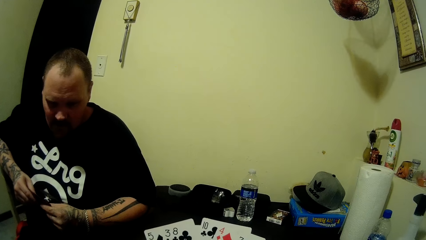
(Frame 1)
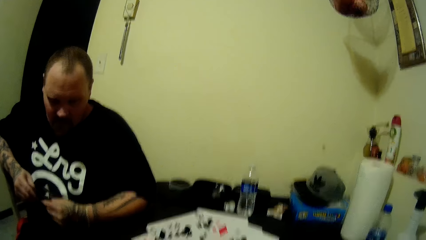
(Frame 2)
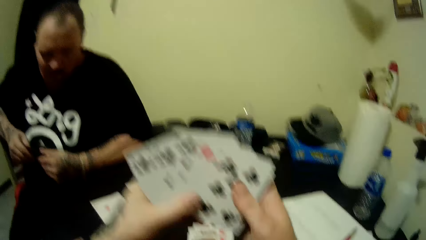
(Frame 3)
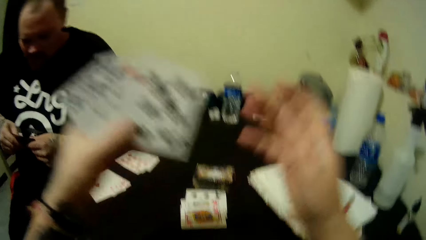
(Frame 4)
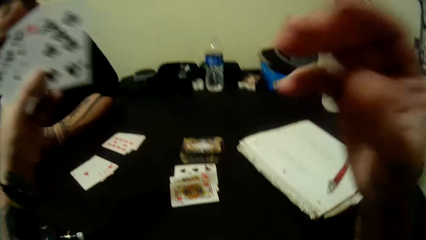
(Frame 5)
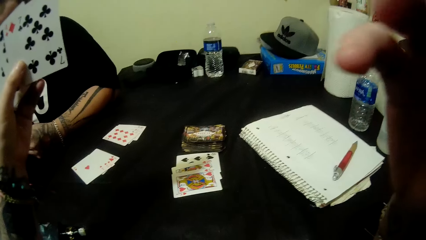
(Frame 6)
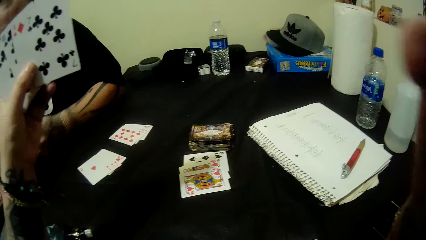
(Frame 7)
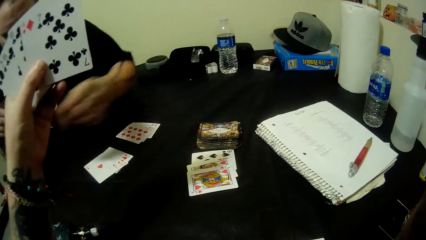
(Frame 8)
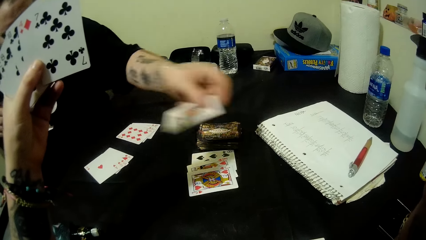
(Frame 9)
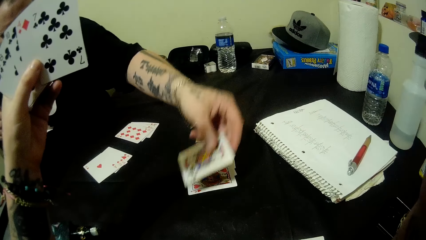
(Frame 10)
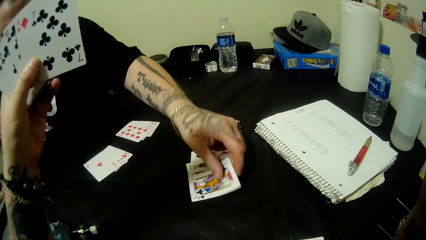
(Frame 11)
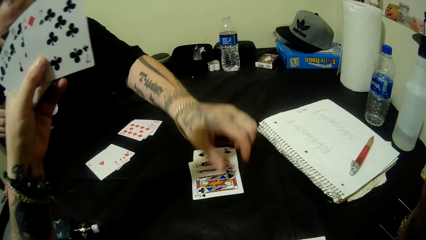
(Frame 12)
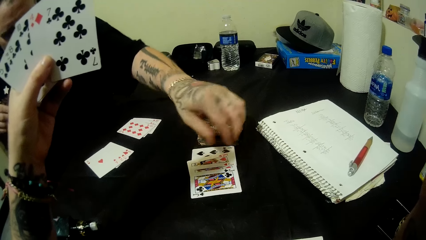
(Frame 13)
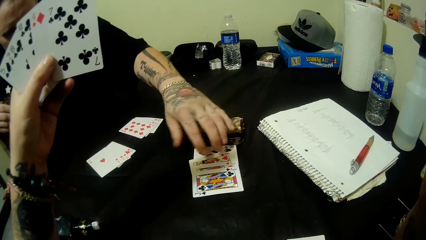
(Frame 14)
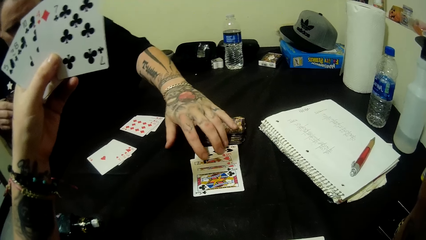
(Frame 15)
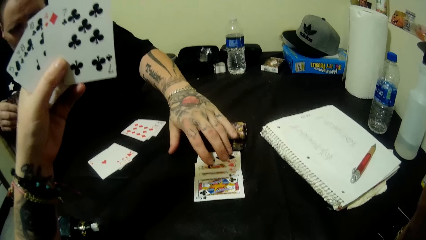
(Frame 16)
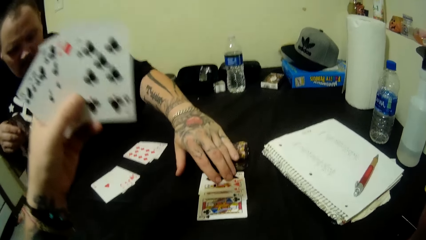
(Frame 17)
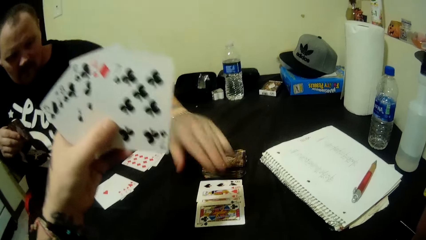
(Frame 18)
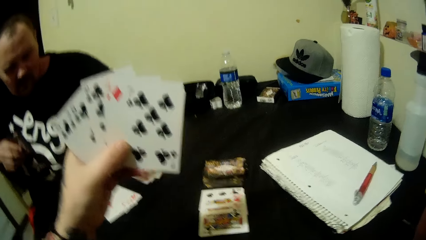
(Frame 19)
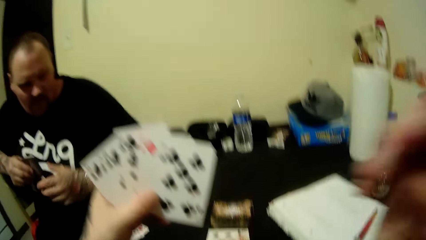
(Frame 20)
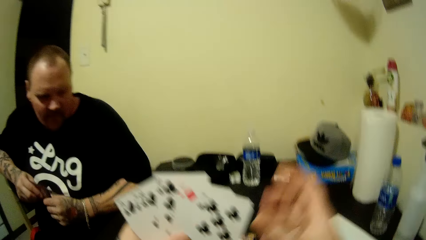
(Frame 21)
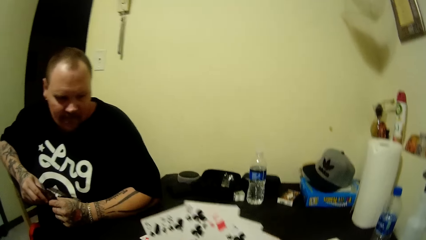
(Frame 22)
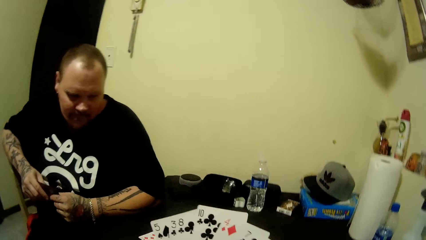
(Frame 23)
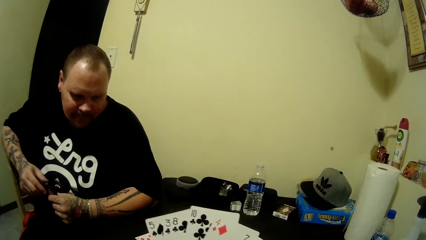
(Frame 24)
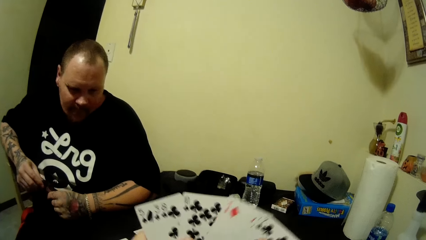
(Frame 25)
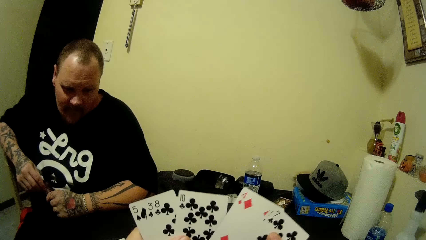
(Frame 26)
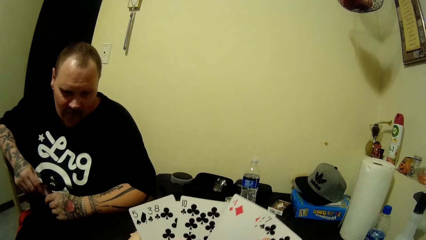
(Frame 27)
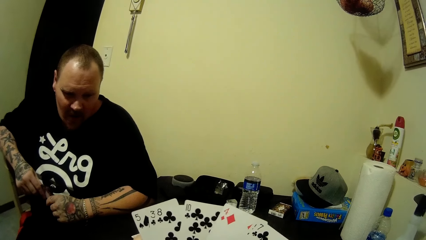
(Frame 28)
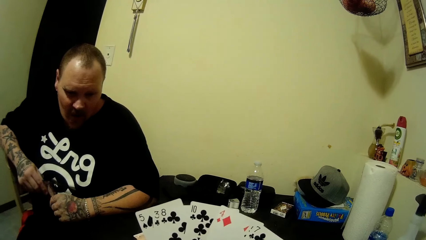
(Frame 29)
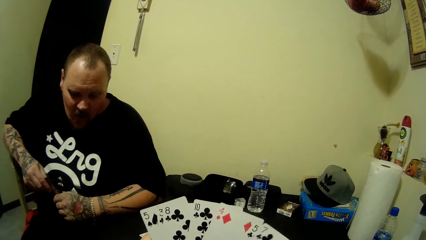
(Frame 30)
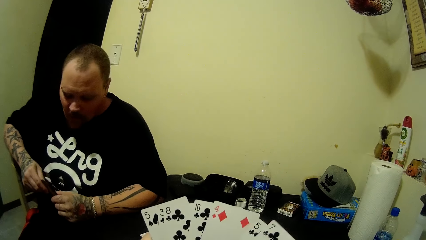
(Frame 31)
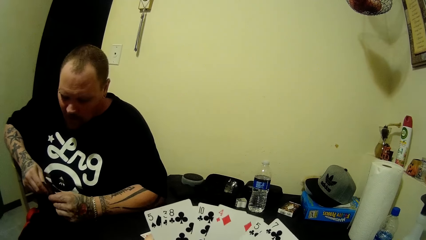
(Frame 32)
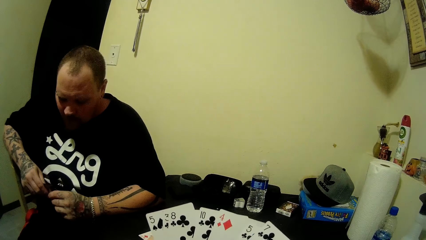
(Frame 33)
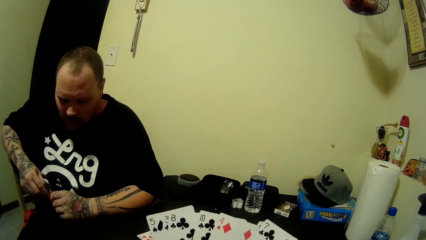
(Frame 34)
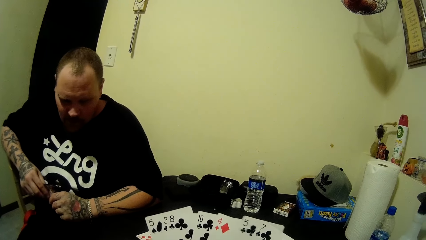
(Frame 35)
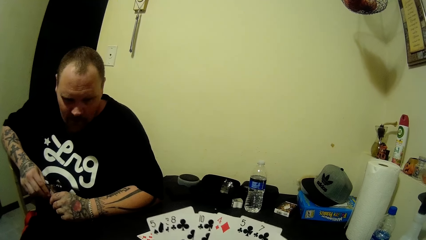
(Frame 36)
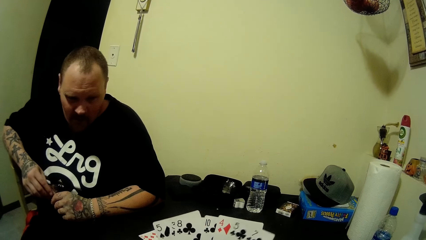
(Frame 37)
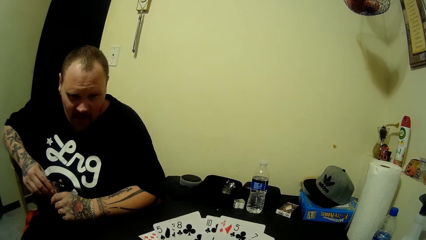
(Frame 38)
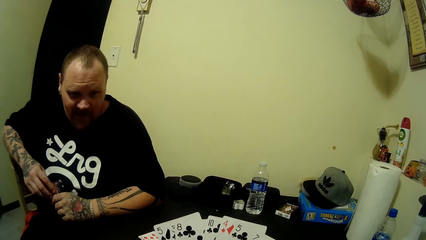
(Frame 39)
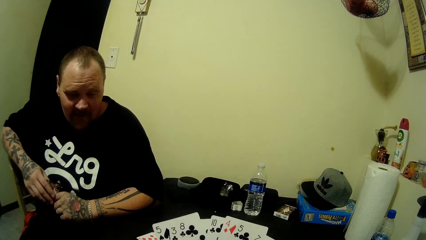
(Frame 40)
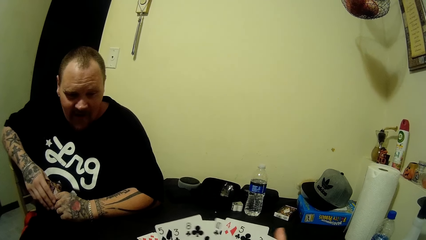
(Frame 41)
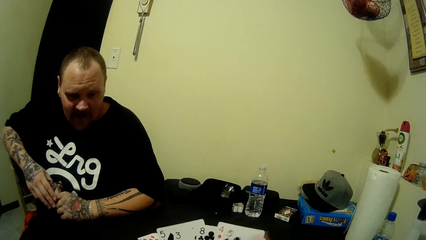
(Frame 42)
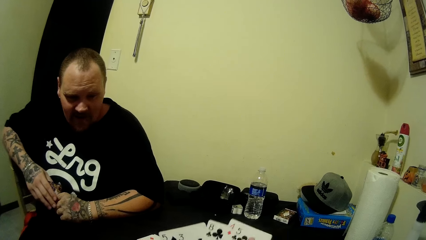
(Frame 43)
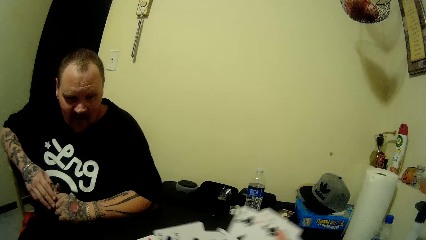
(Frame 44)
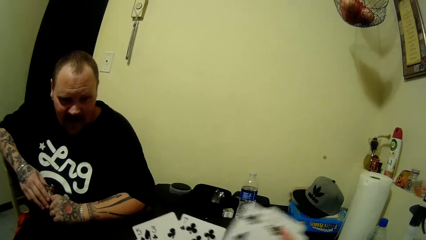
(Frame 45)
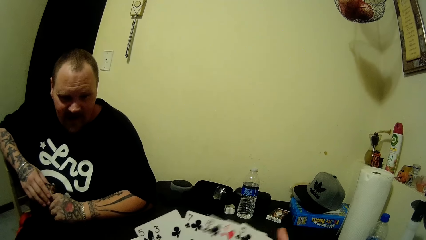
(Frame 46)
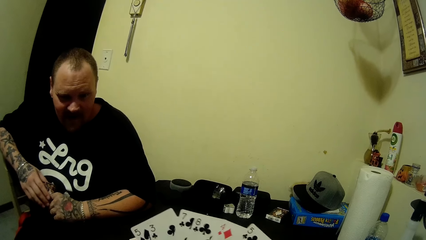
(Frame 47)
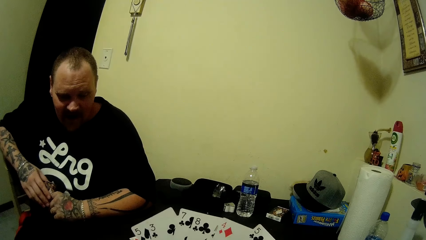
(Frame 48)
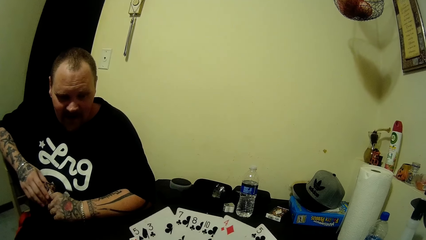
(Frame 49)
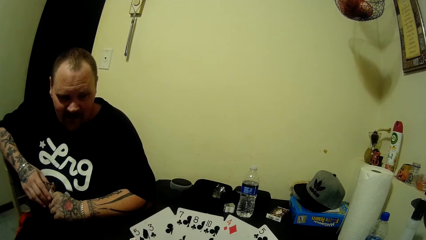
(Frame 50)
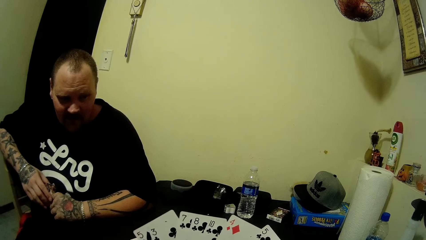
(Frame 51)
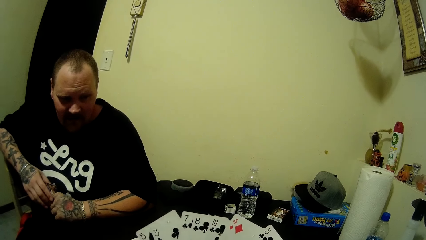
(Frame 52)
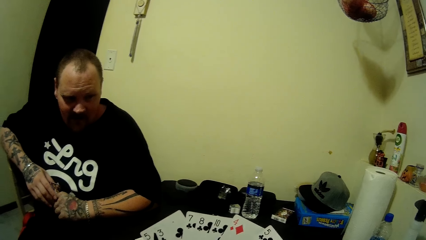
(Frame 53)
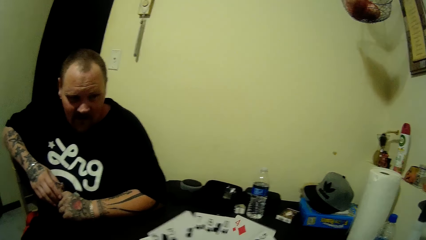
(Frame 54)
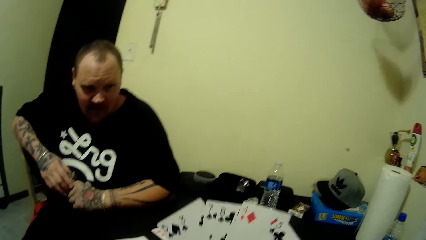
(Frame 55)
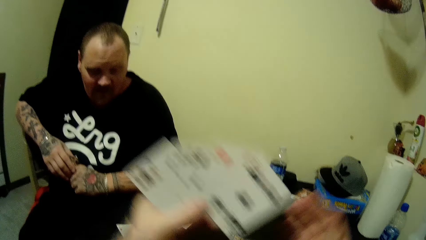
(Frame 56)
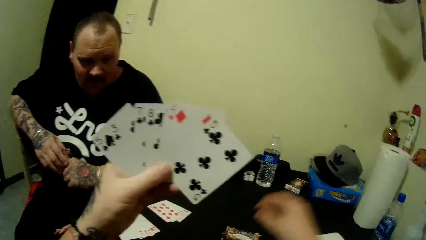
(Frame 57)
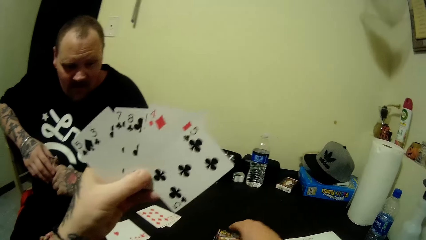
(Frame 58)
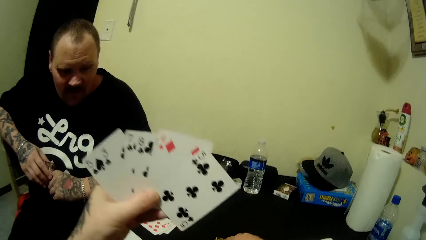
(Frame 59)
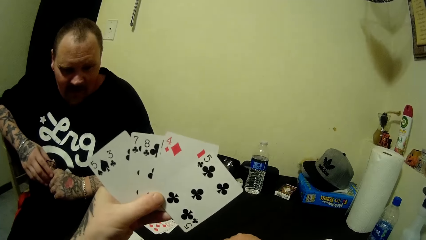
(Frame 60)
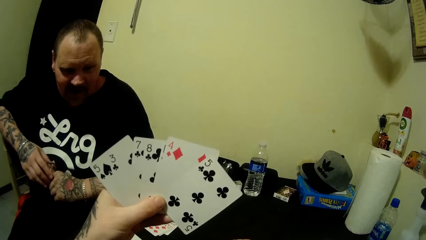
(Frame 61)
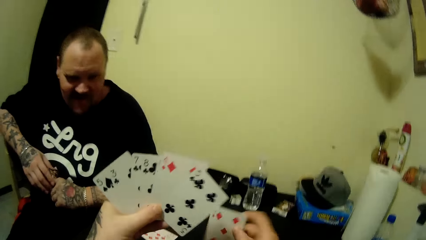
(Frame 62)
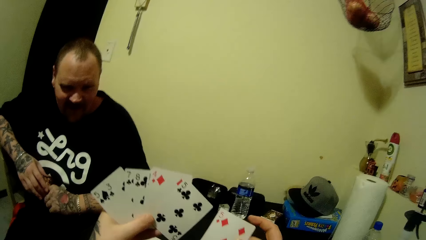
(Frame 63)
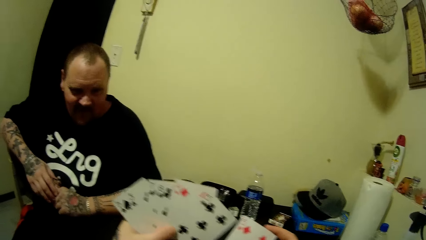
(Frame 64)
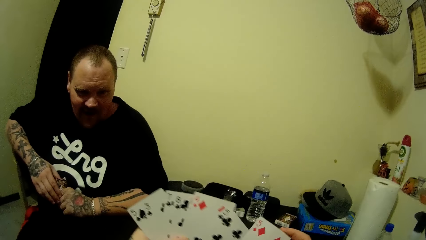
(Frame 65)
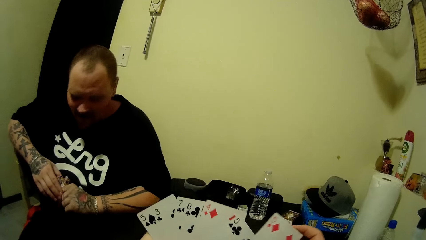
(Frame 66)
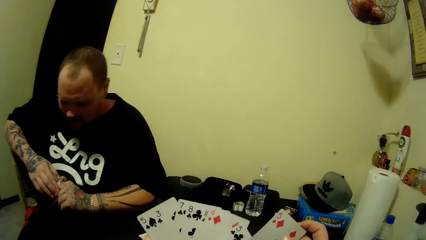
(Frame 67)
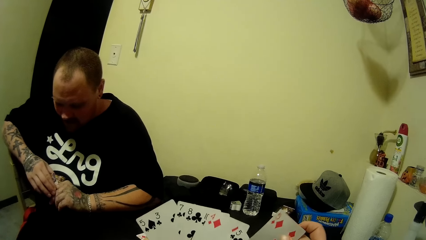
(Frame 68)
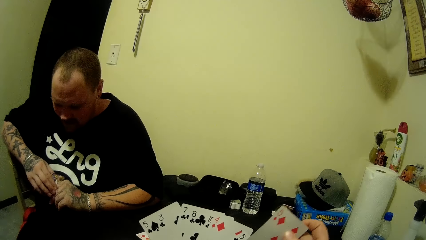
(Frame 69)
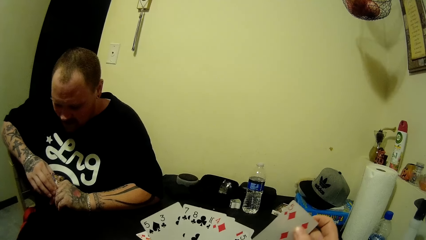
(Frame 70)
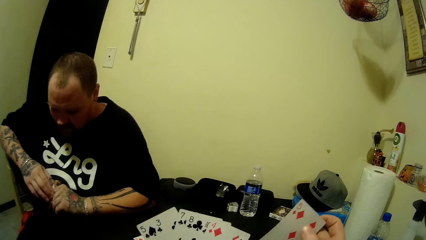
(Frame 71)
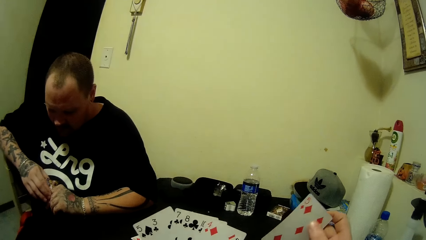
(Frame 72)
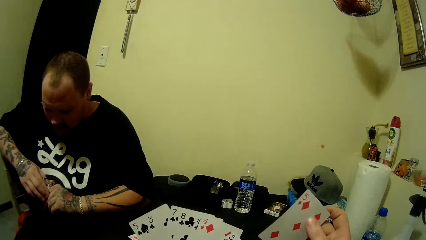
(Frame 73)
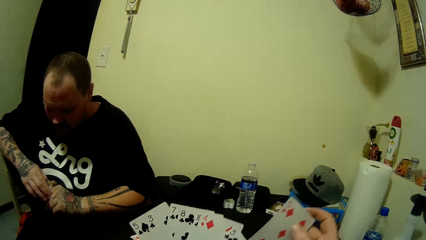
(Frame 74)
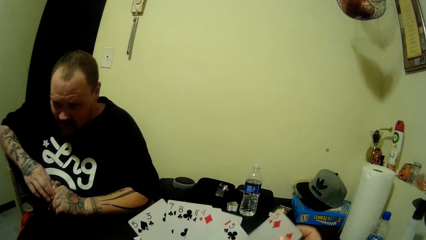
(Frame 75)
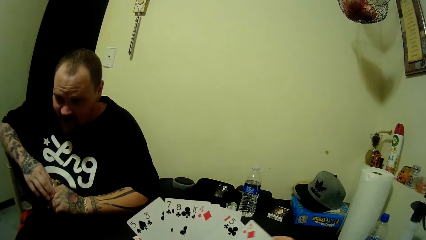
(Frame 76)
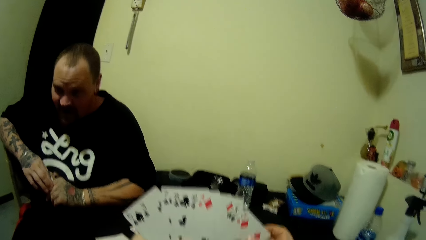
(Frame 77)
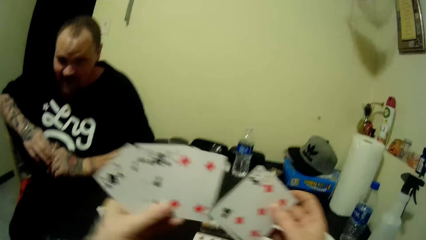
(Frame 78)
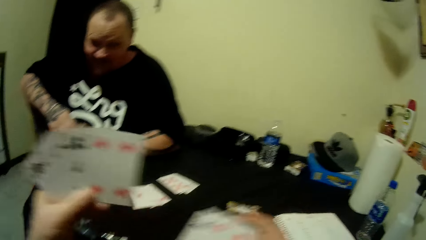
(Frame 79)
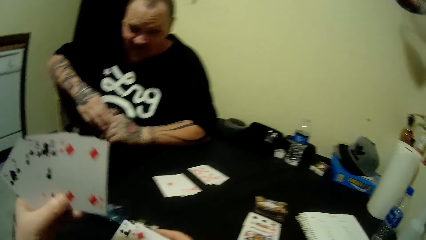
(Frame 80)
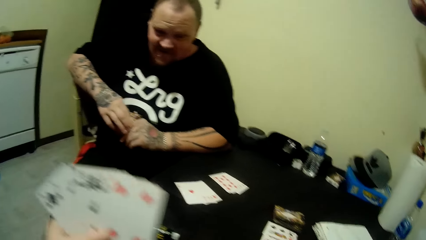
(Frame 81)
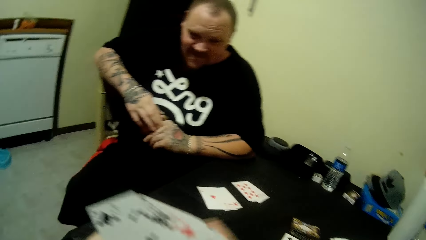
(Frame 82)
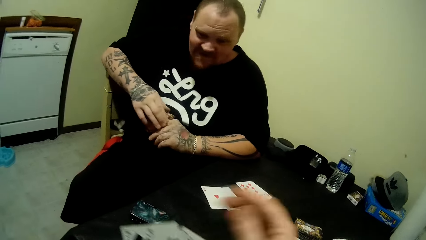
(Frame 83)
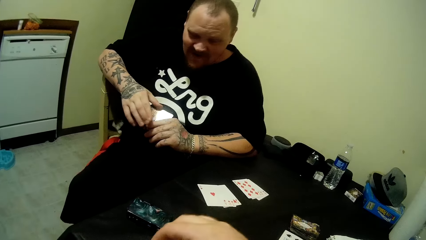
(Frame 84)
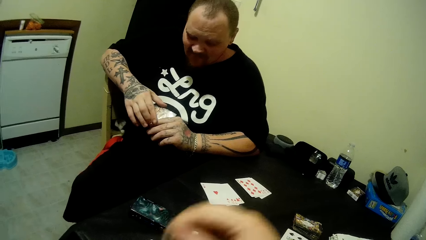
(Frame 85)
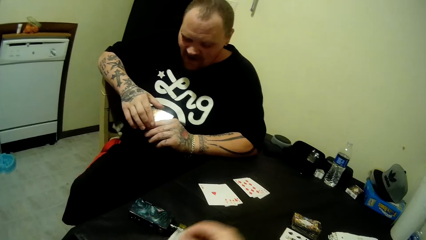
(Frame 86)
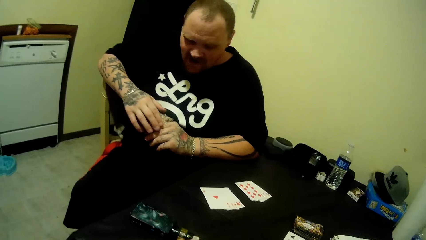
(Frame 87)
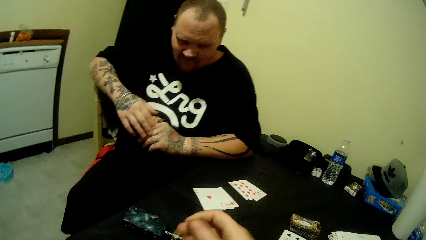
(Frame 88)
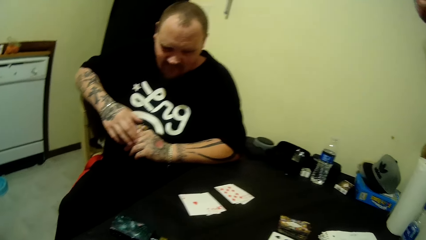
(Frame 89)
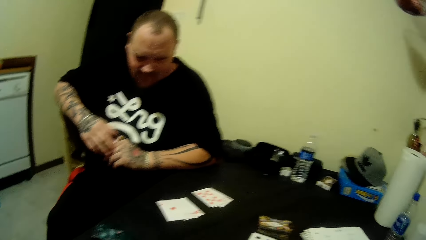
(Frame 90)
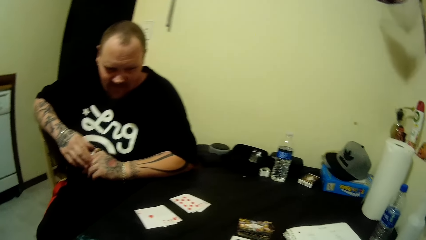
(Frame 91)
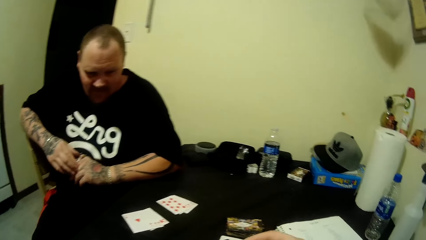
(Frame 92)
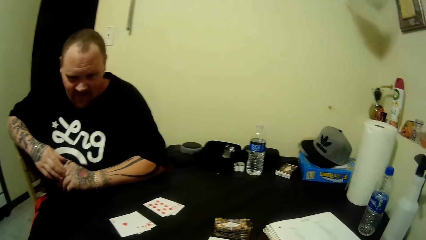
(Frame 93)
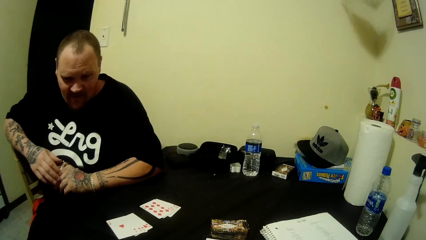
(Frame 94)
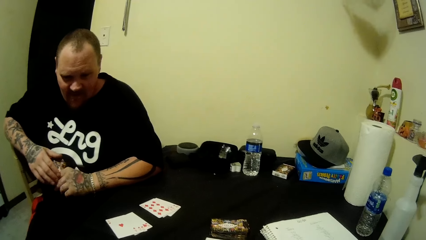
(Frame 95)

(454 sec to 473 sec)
A person lifts the hands up carrying the playing cards. The person drops a card on the table with his left hand. The camera wearer plays with the playing card. The person plays the playing card. The camera wearer adjusts the cards in her hands. She looks at the playing card. She picks a card from the table with her right hand. The person picks the playing card. The camera wearer drops cards on the table with her right hand. The person places the playing card on the table.
